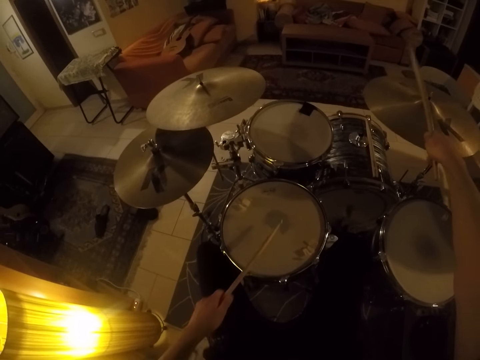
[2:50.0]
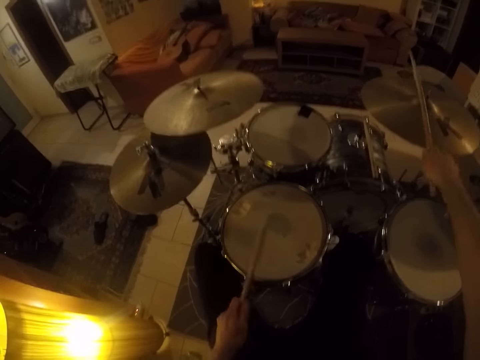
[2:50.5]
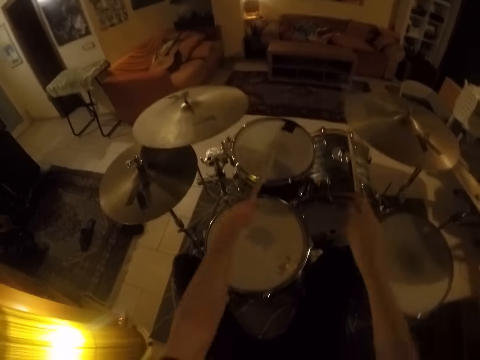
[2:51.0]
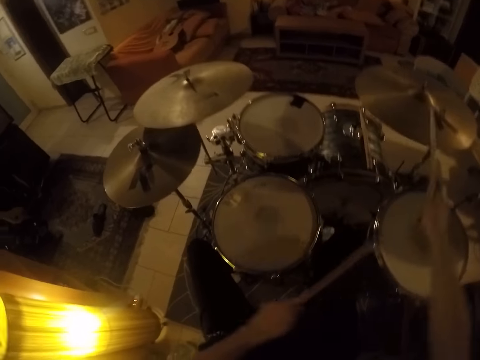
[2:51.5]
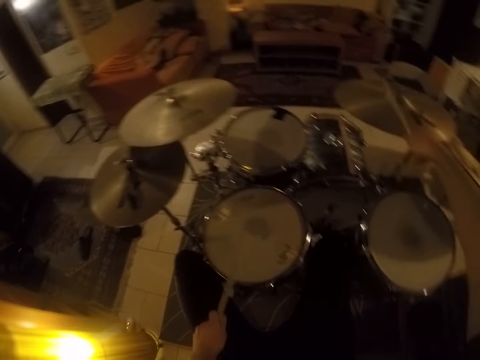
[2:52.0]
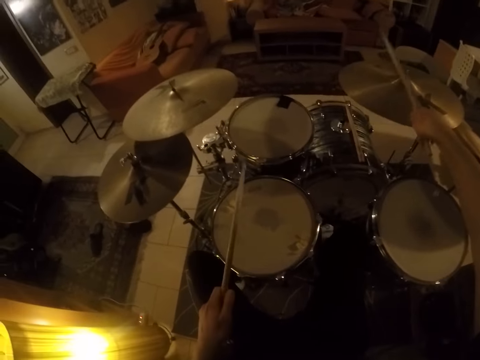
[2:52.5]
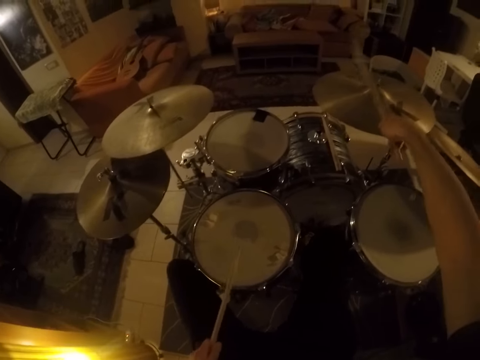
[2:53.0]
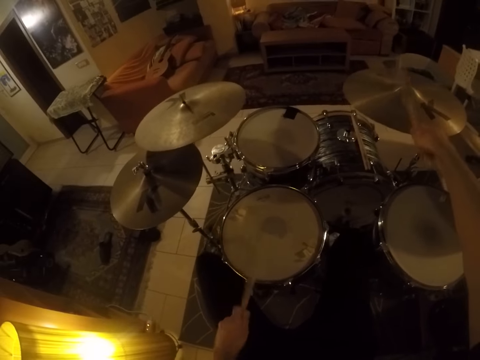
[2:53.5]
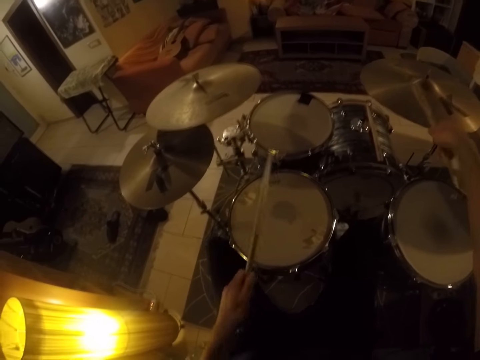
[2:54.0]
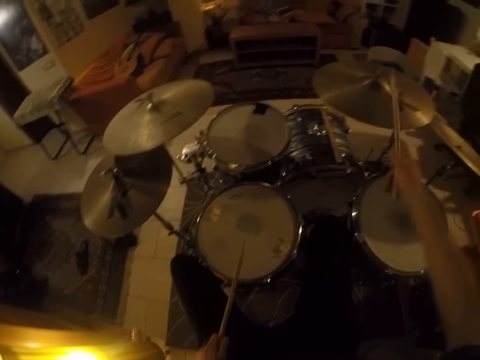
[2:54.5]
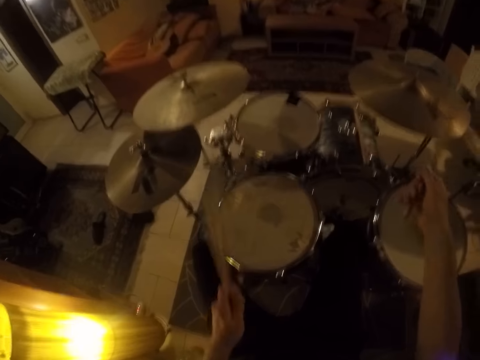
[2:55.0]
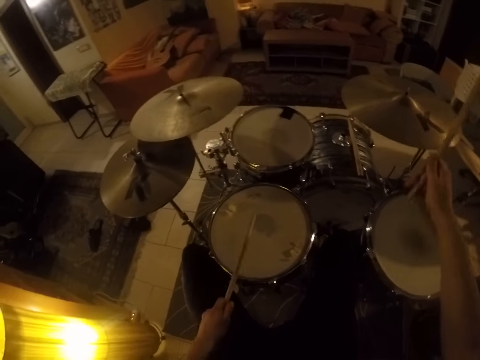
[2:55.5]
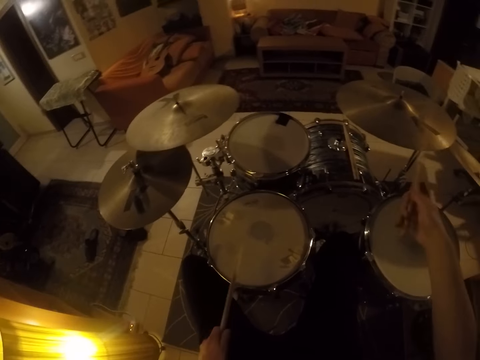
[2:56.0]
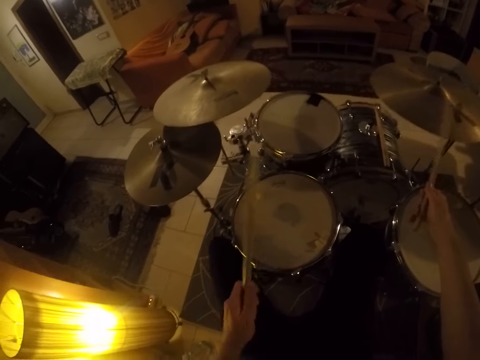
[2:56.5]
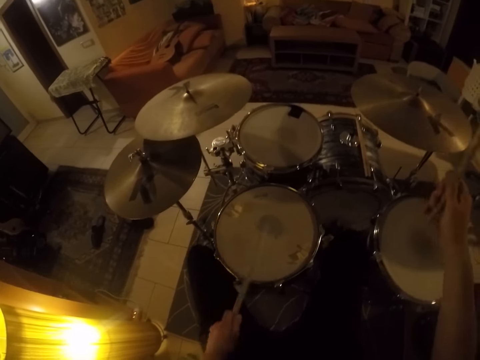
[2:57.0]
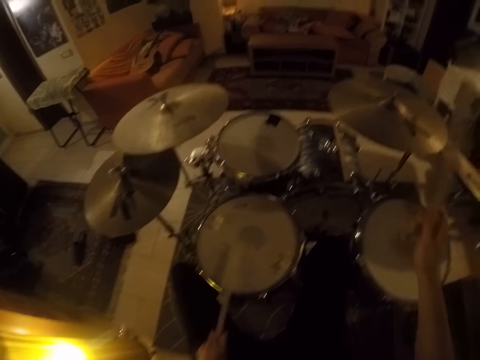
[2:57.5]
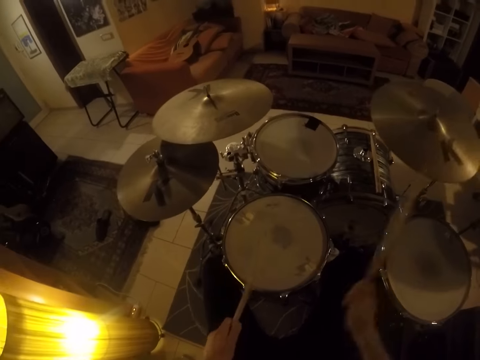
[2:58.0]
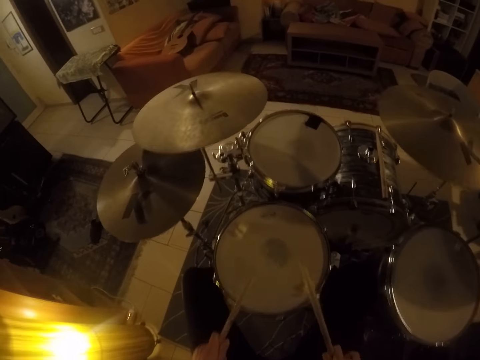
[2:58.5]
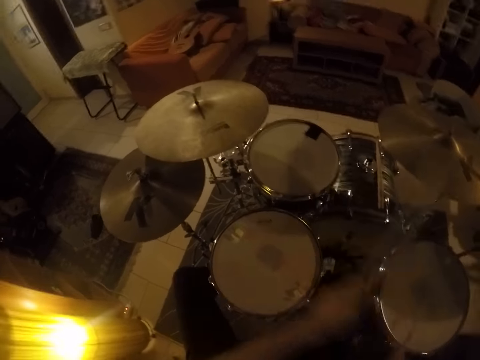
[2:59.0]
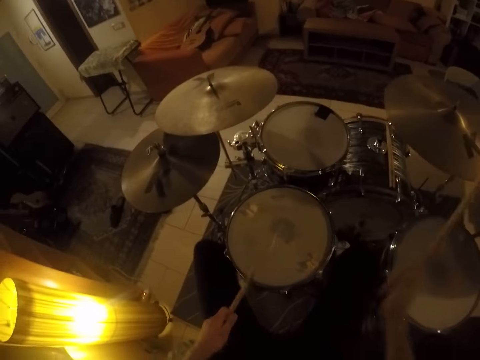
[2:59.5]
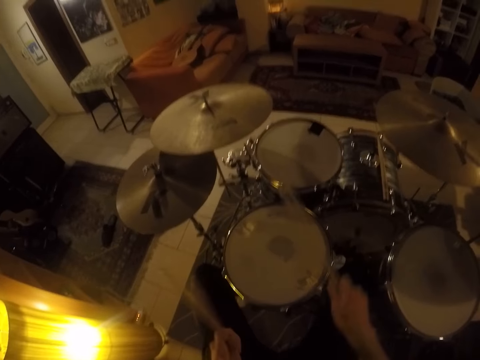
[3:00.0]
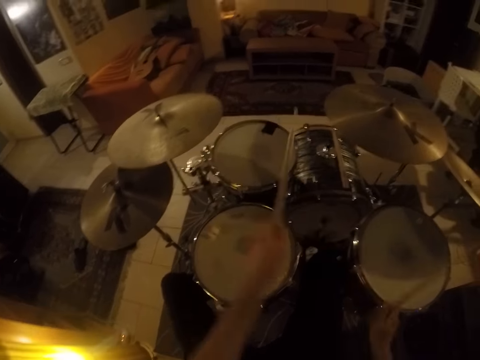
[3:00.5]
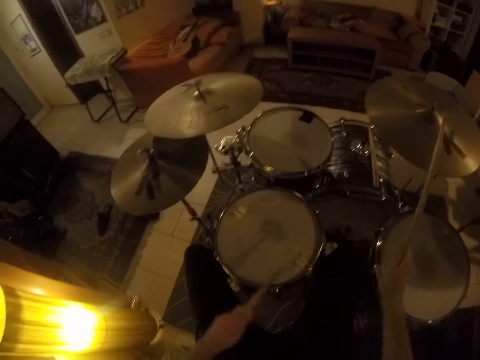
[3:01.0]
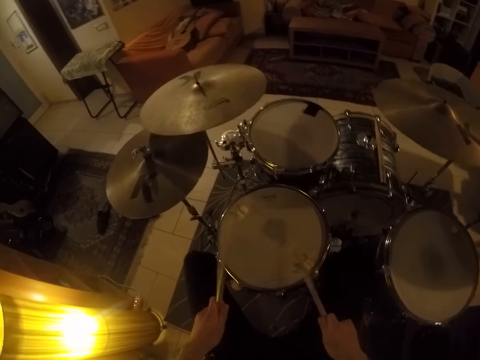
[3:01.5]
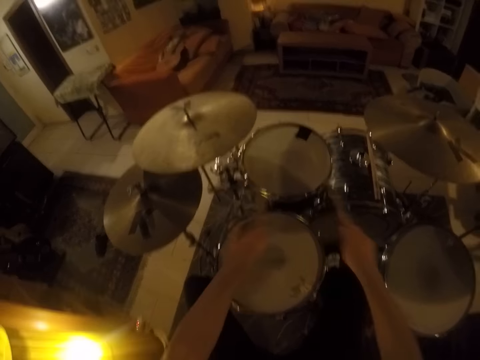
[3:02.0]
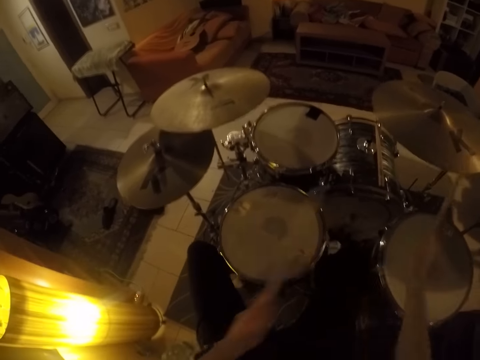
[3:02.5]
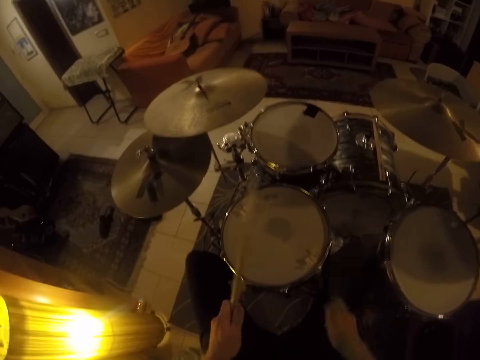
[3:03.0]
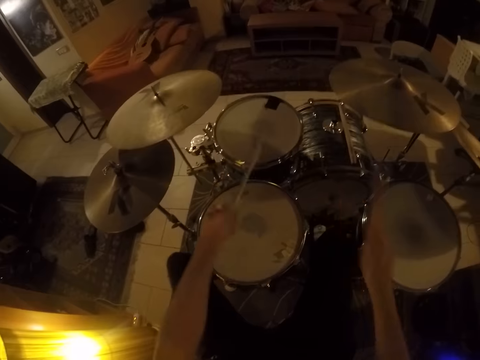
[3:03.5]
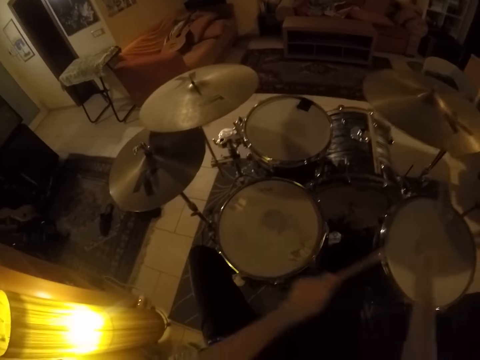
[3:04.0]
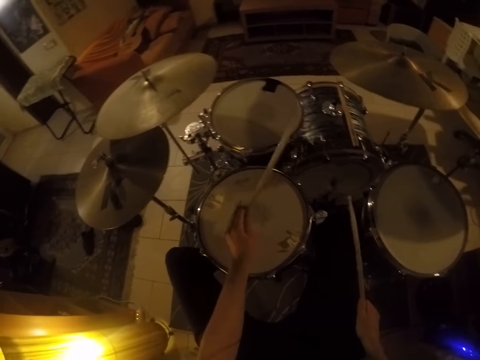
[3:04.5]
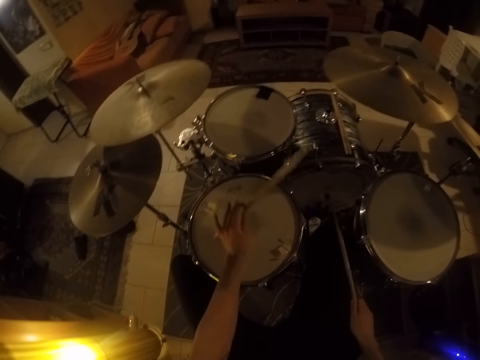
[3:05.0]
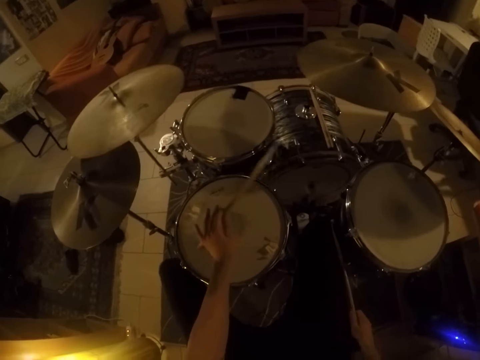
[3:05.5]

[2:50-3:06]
The camera wearer plays a drum. He hits the drum. He hits it again. He hits a ride cymbal. He plays the drum repeatedly. He hits the ride cymbal. He plays the drum repeatedly. He hits the ride cymbal. He plays the drum. He hits the drum. He plays the drum. He hits the ride cymbal. He plays the drum. He plays it again. He hits the drum. He hits it again. He plays the drum set with the drum stick in his left hand.

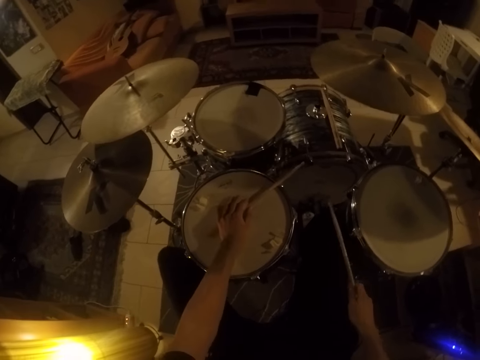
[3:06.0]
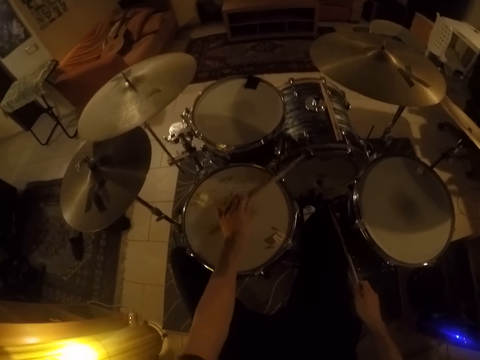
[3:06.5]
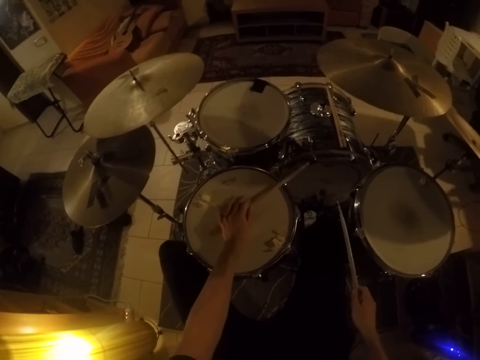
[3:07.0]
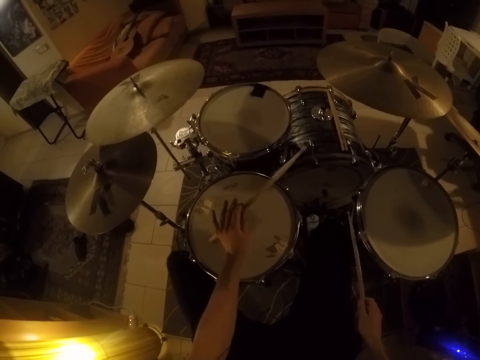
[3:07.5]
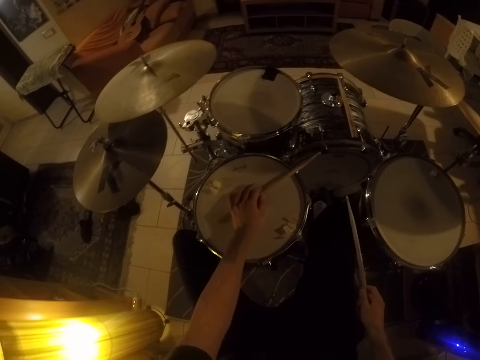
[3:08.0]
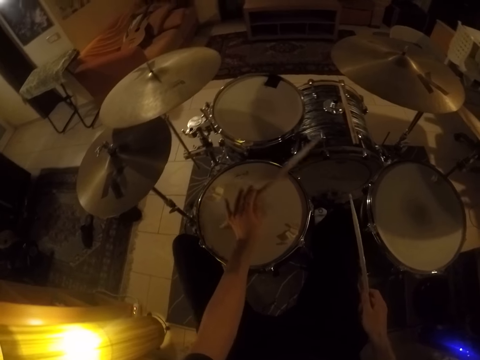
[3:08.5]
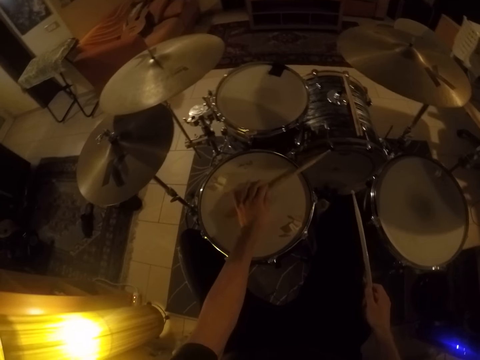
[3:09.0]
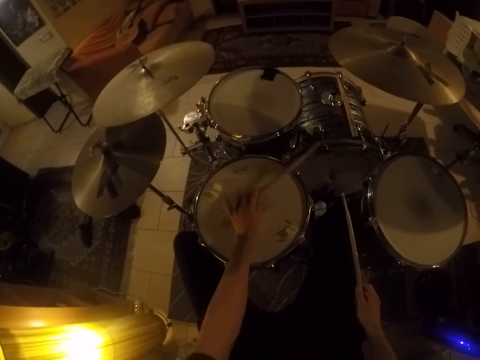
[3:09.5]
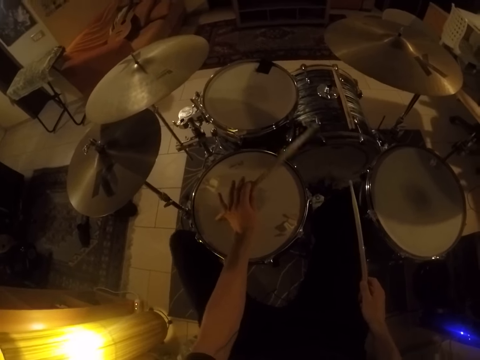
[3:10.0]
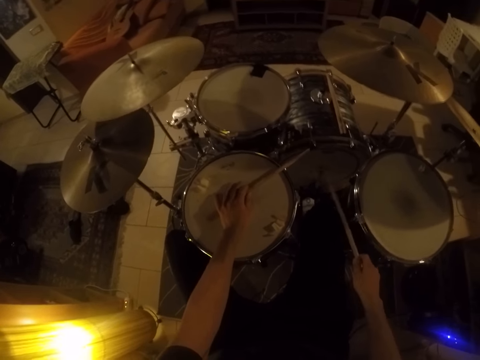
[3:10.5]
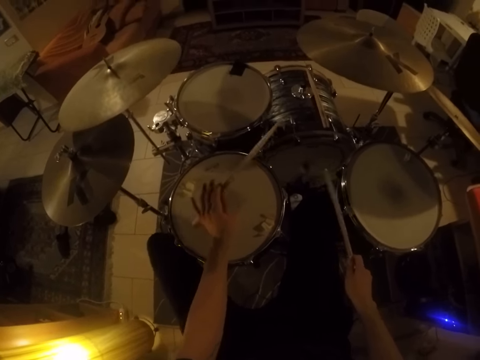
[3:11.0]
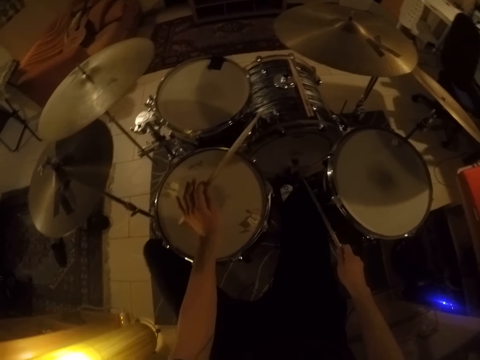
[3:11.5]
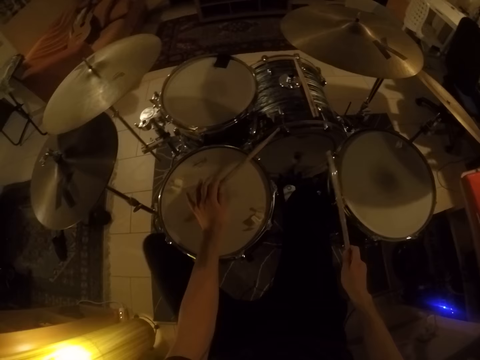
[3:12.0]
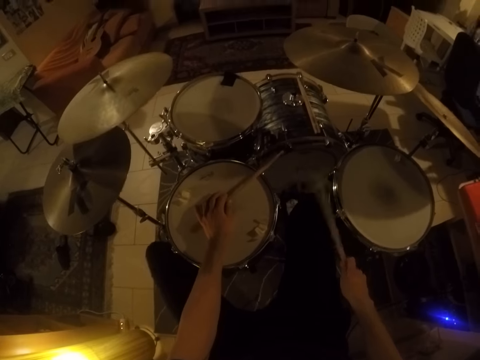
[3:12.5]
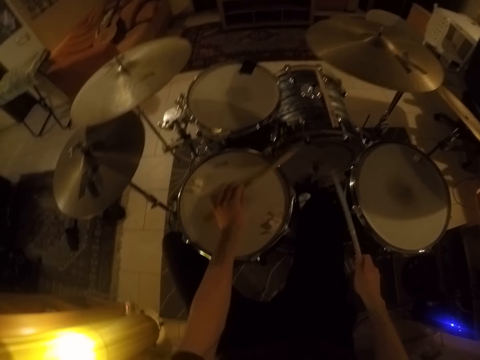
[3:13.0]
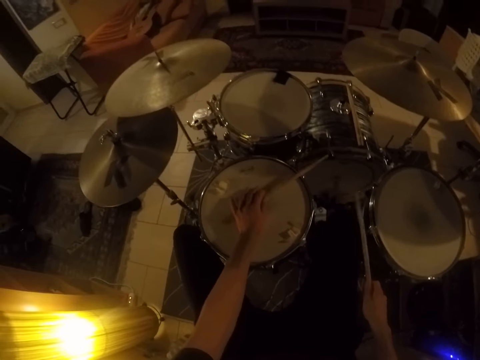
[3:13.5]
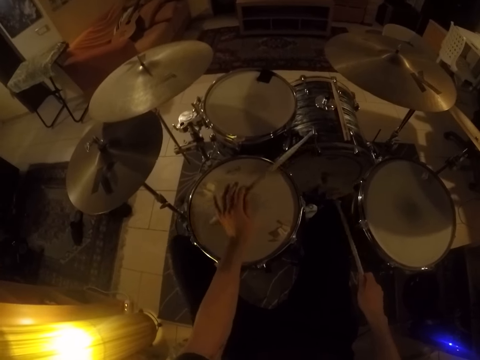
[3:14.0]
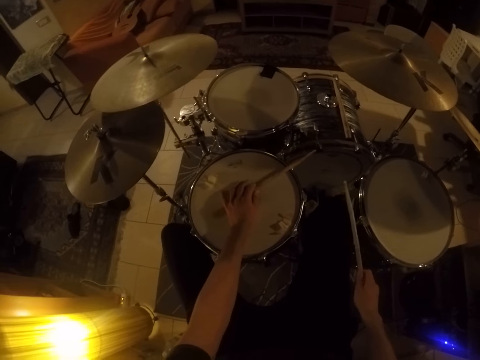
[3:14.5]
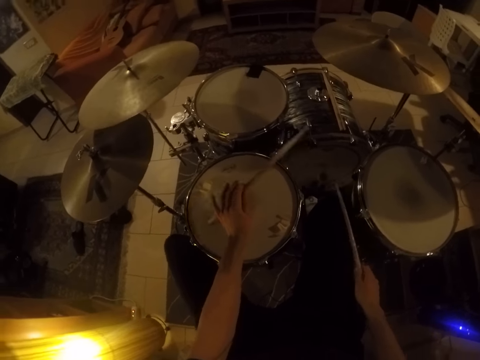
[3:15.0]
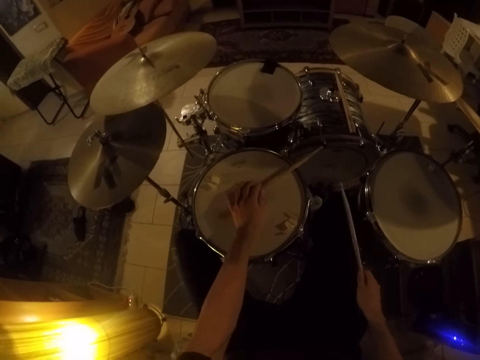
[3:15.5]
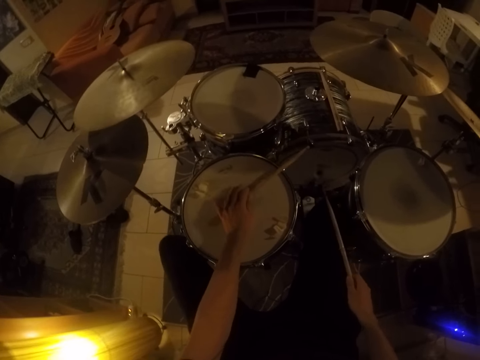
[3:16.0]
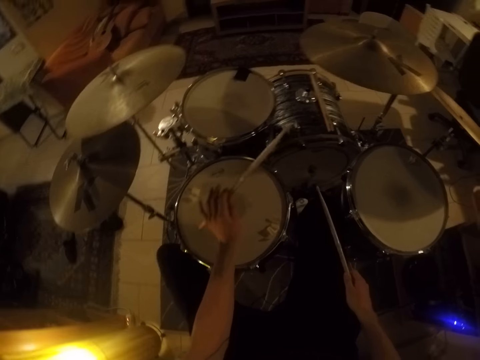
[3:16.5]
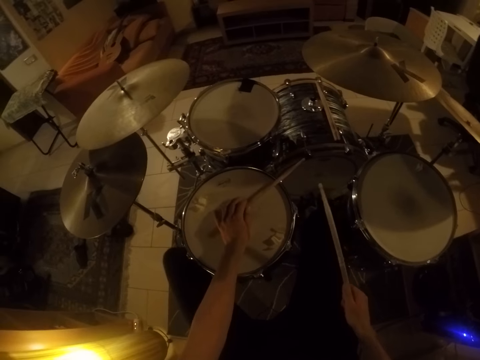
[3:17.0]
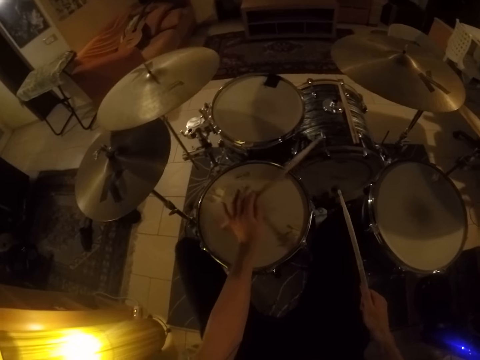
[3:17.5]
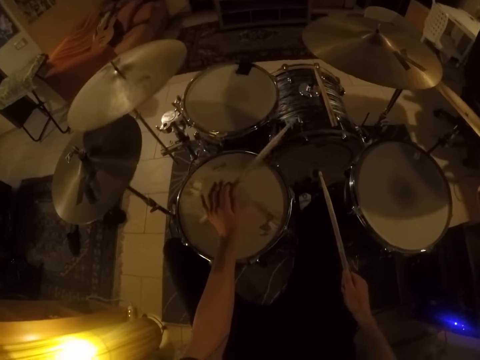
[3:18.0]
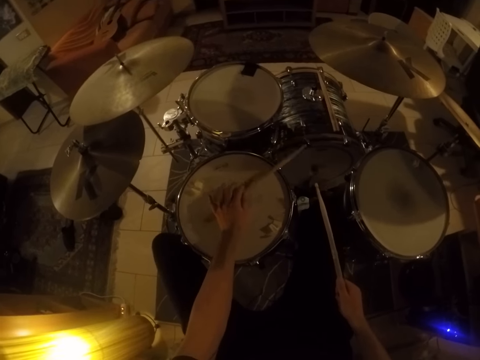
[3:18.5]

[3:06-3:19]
The camera wearer hits a drum repeatedly.
